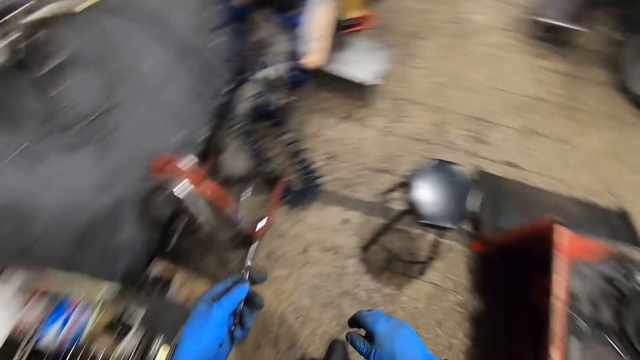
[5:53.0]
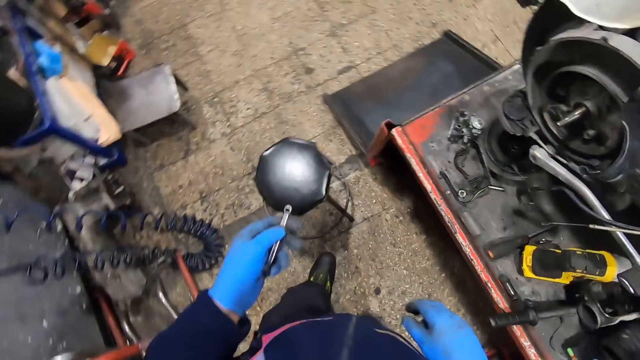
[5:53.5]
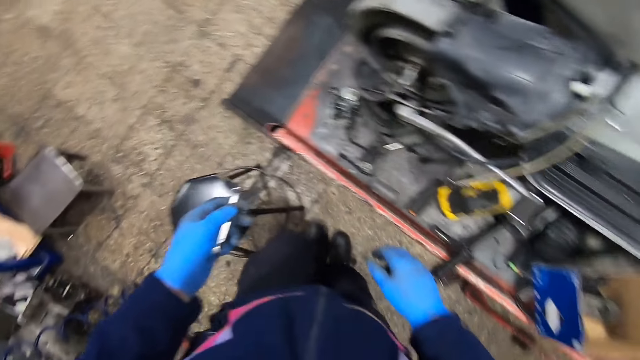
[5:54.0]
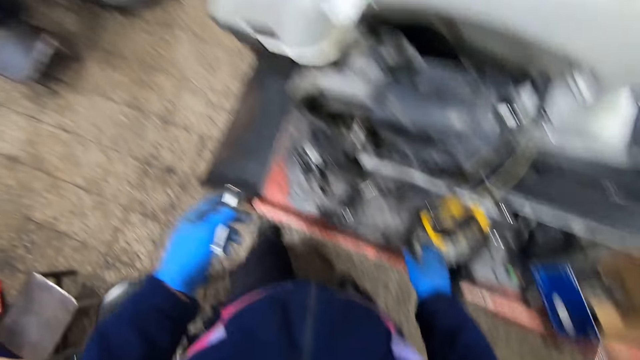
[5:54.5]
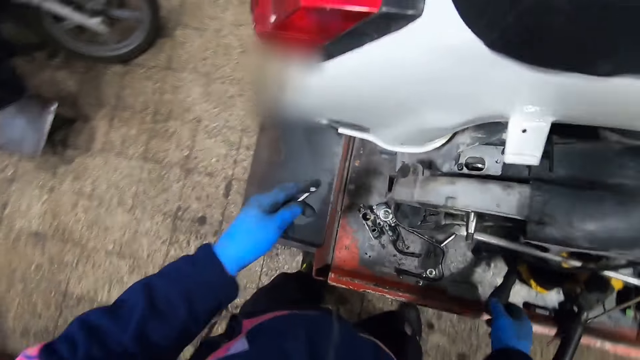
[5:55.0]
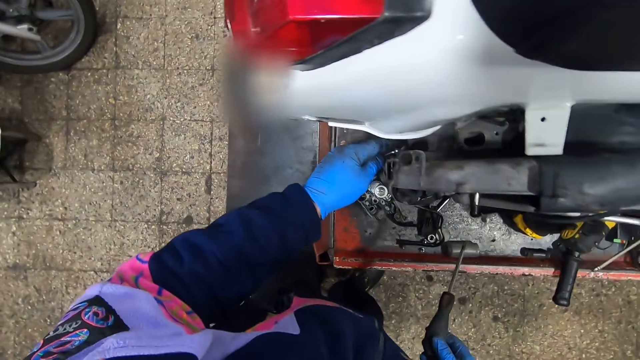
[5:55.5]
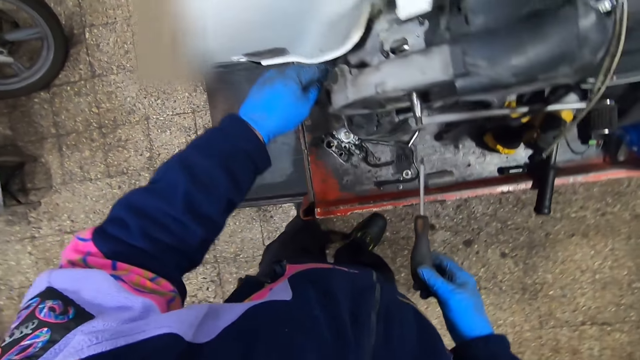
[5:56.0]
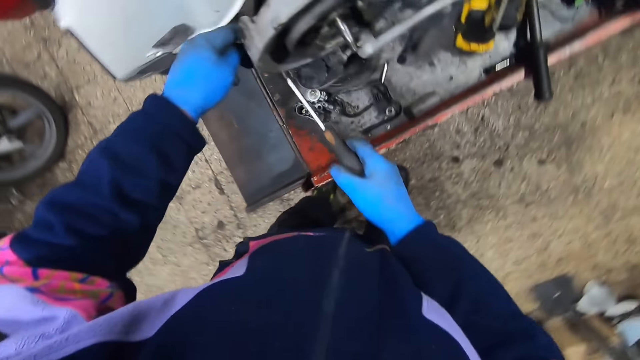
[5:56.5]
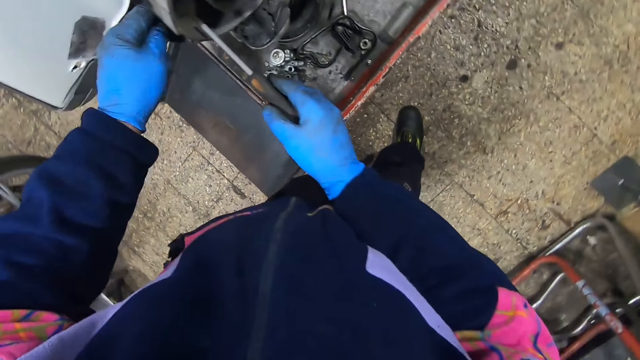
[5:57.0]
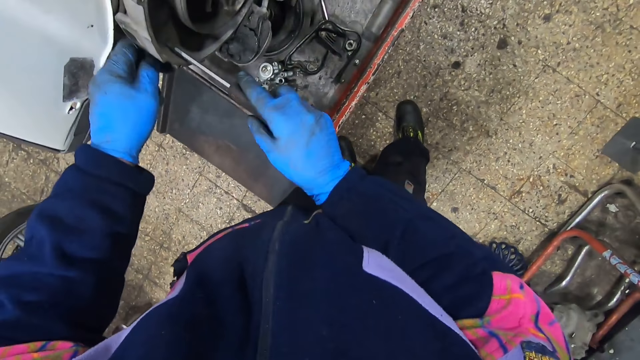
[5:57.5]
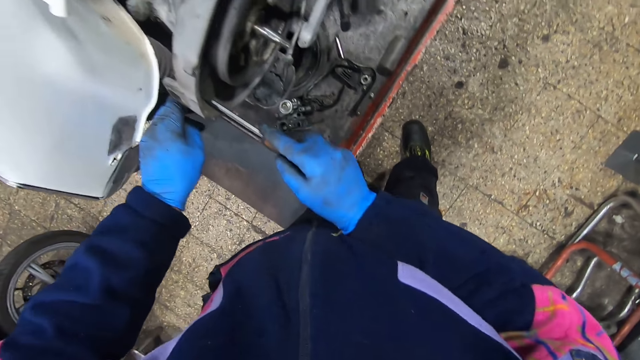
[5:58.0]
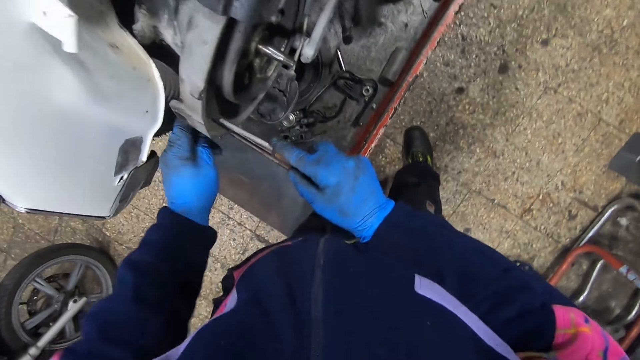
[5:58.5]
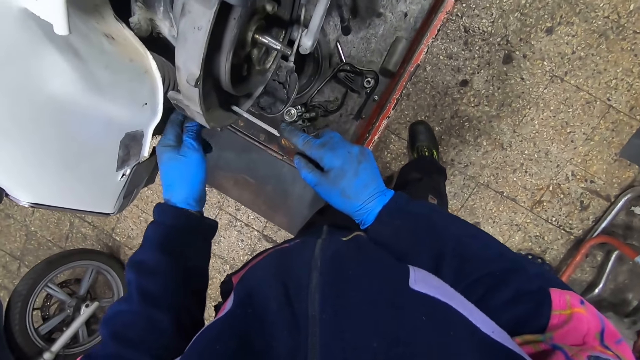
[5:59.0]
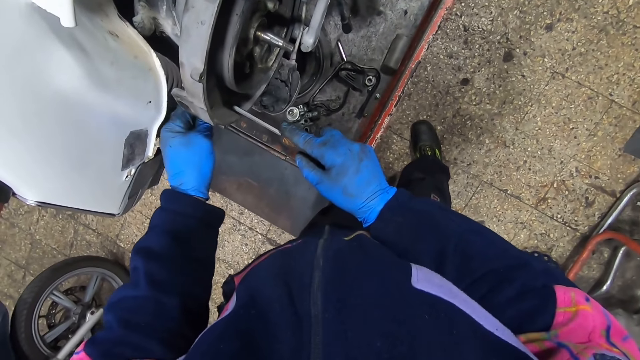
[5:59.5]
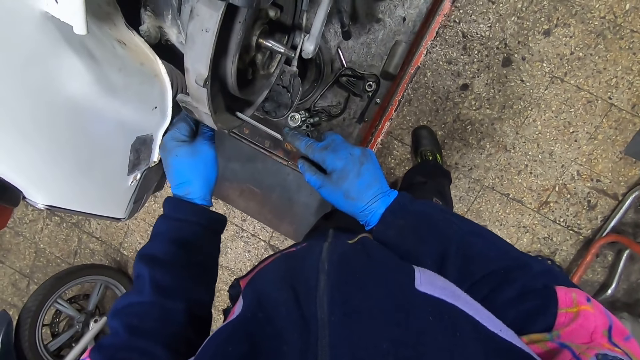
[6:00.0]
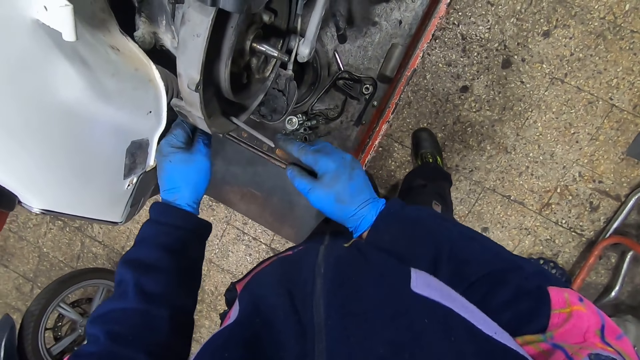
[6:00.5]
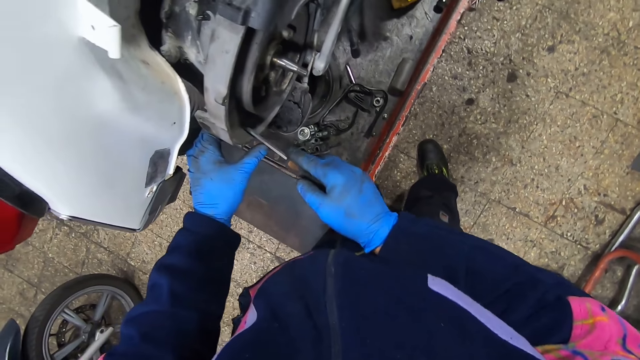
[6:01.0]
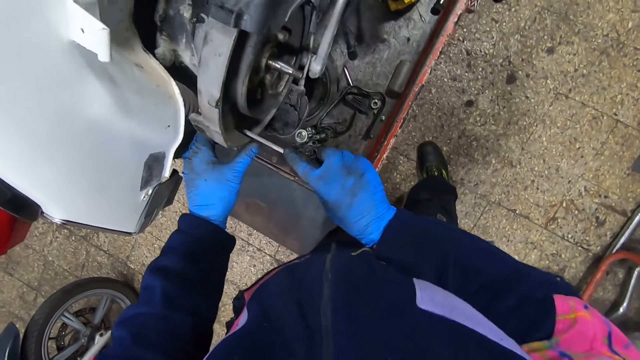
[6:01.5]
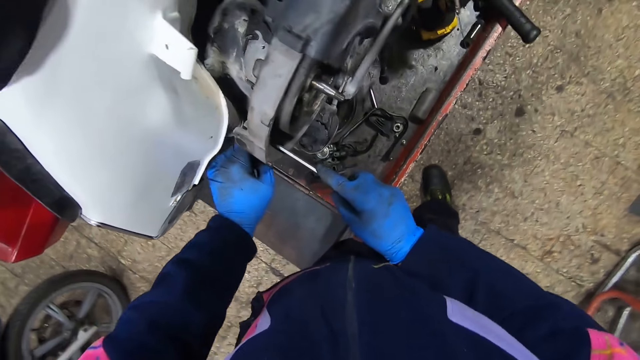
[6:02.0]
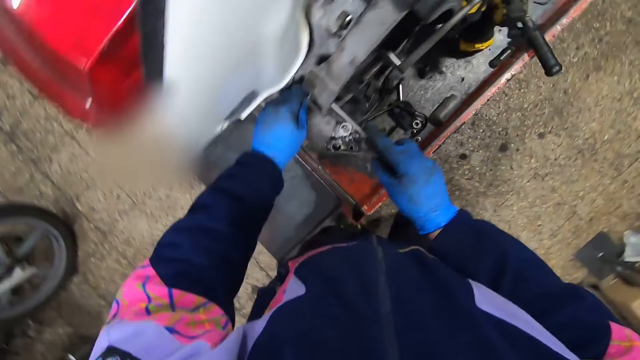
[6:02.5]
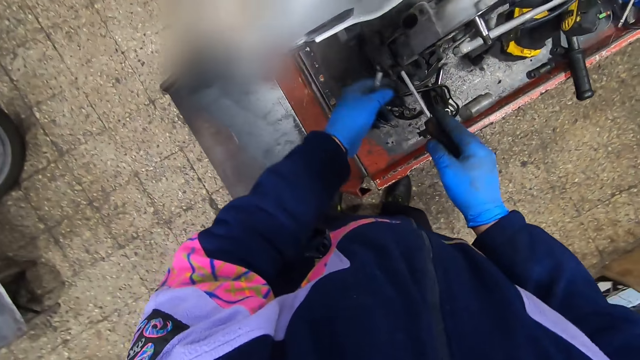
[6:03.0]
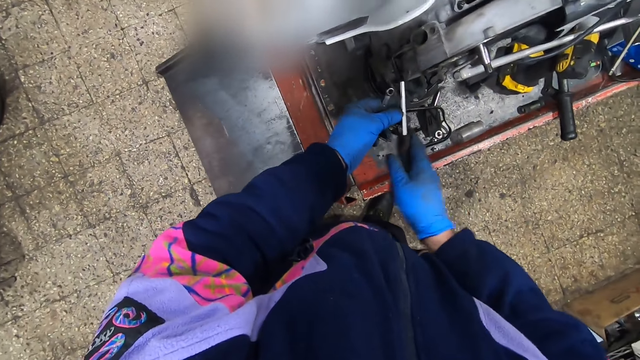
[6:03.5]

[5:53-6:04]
The camera wearer walks around the room. He kicks a chair on the floor with his leg. He picks a screwdriver on the platform with his right hand. He tightens a nut with the spanner. He tightens a screw or bolt on the wheel of the motorbike with the screwdriver and spanner. He tightens the bolt with the screwdriver.

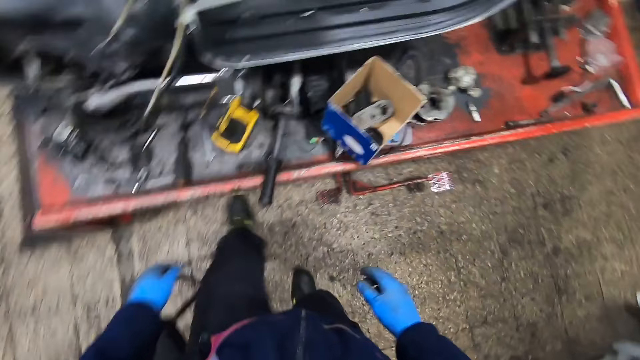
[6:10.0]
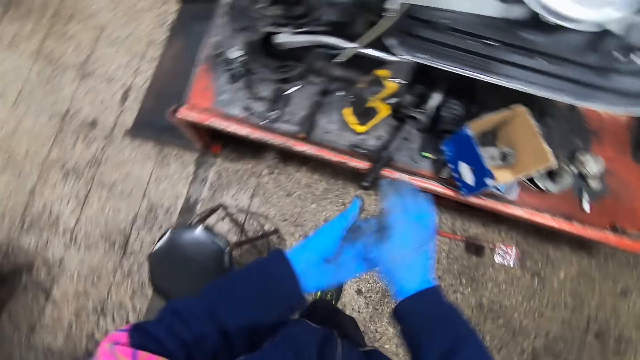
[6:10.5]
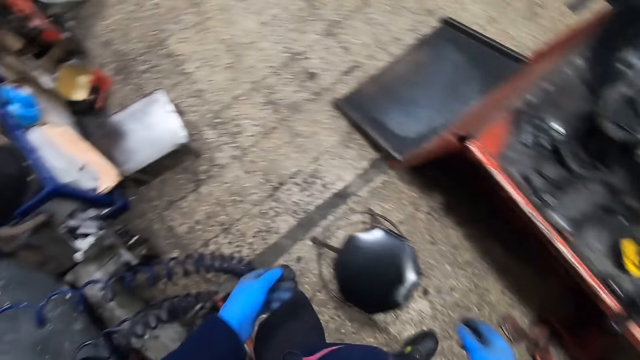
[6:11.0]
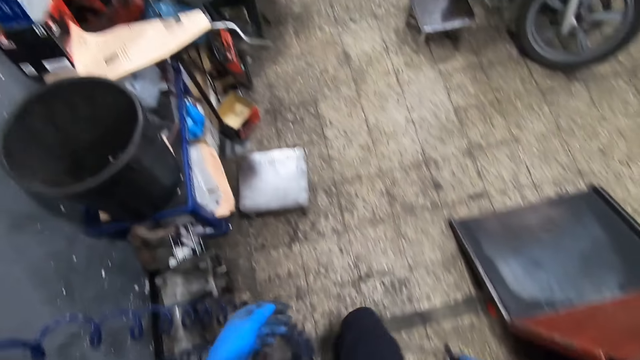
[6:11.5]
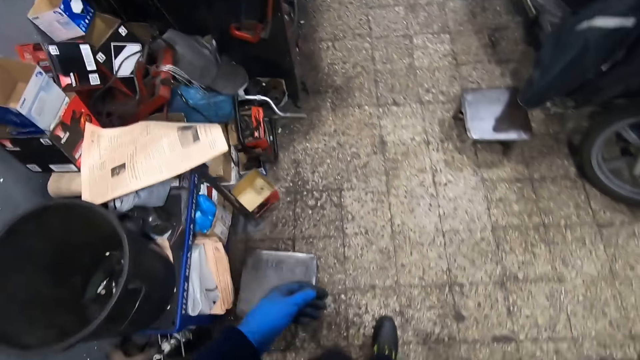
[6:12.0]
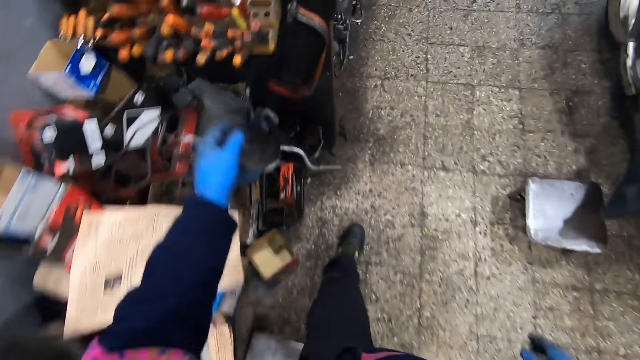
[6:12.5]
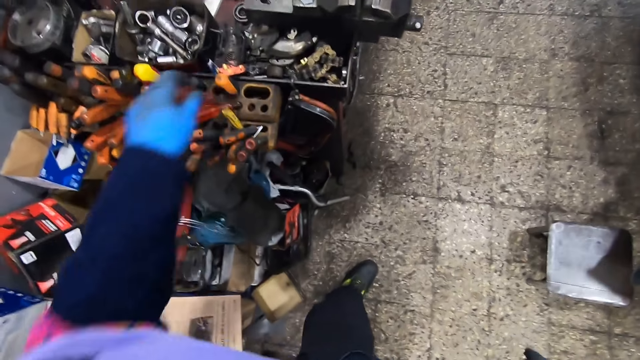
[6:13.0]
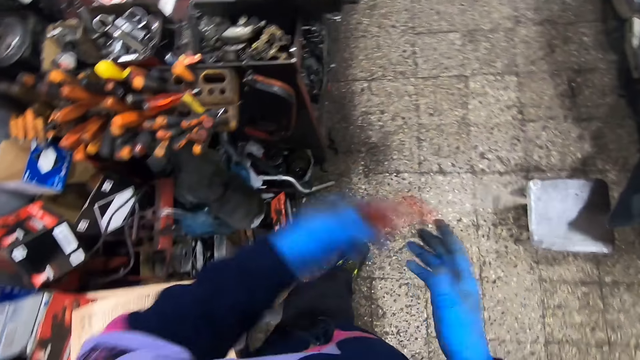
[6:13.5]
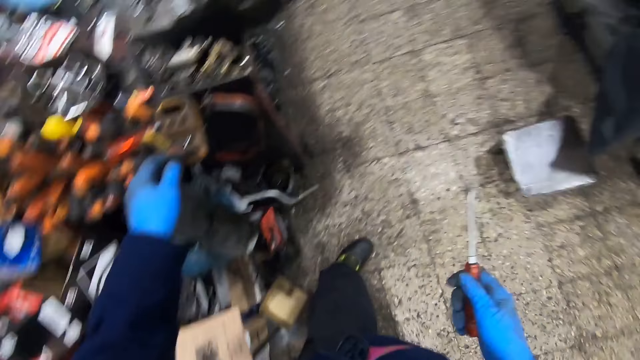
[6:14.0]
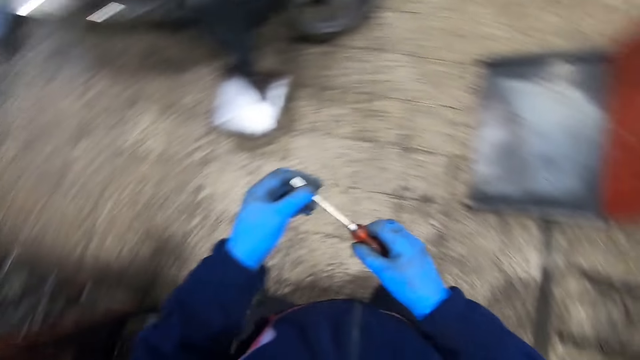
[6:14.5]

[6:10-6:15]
The camera wearer wipes his hands. He walks around the room. He picks a screwdriver on a rack with his left hand. He switches the screwdriver to his right hand.
